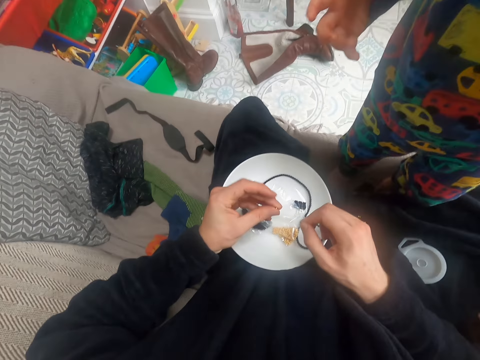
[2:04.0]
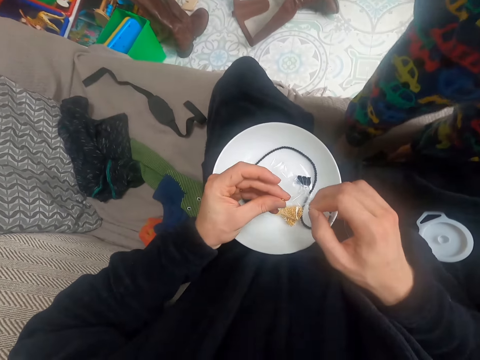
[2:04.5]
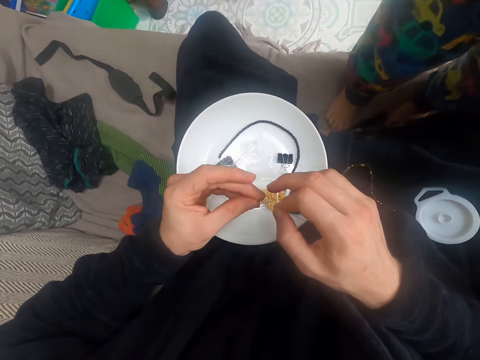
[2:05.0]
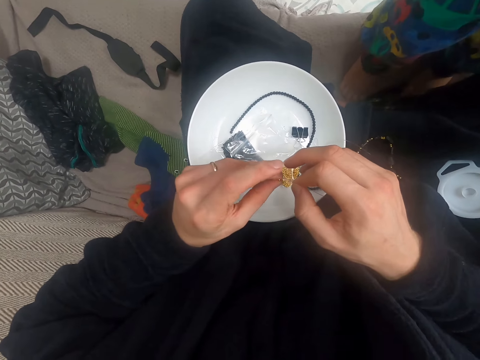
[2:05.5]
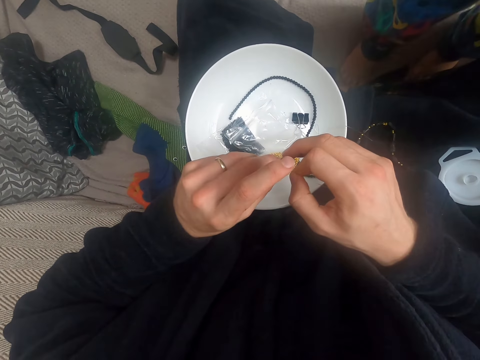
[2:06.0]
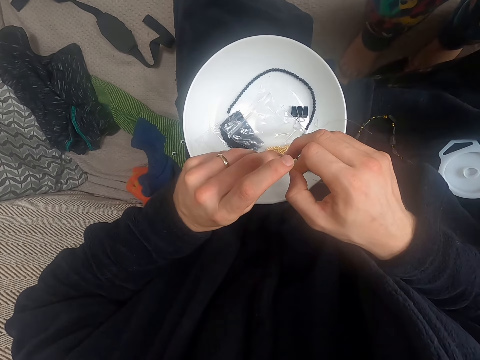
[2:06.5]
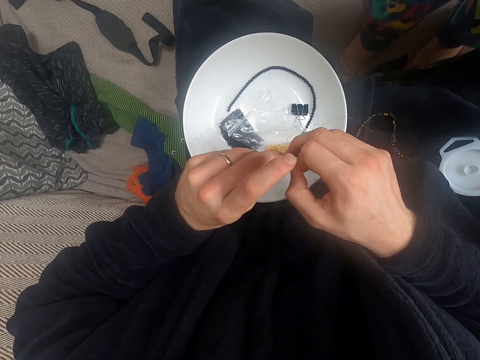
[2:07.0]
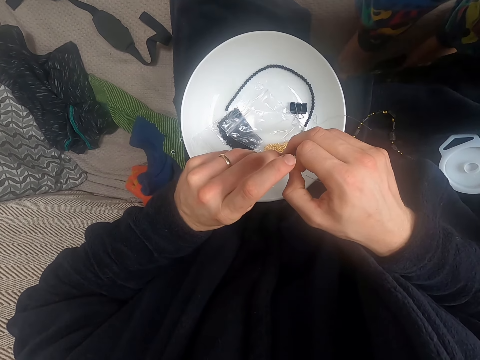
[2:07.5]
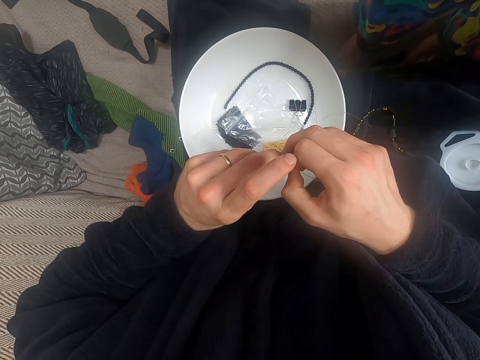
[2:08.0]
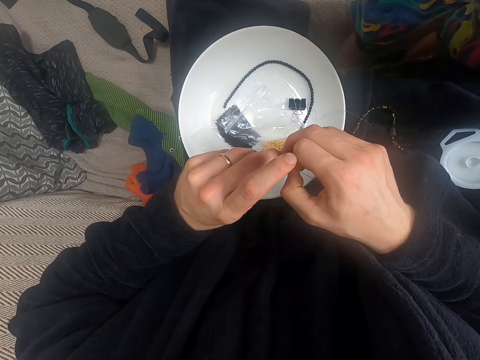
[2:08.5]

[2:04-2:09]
The camera wearer touches beads.
